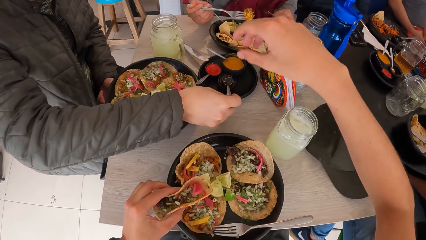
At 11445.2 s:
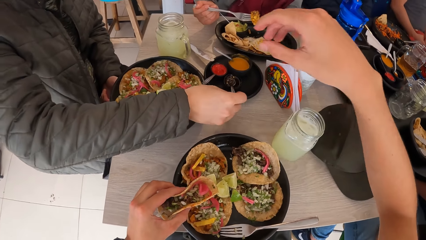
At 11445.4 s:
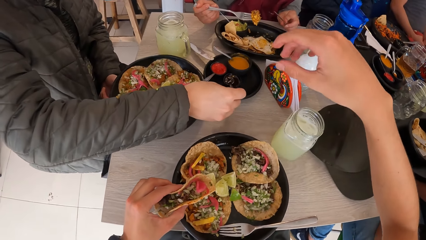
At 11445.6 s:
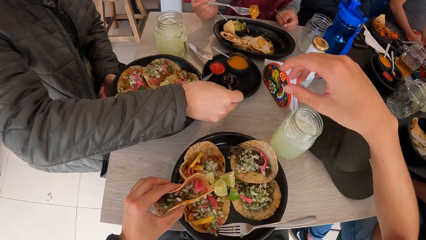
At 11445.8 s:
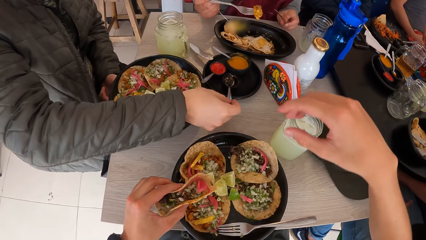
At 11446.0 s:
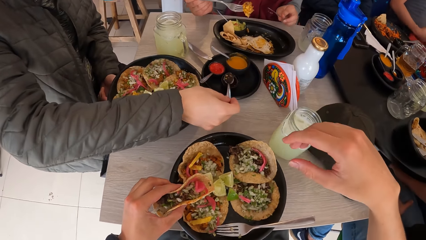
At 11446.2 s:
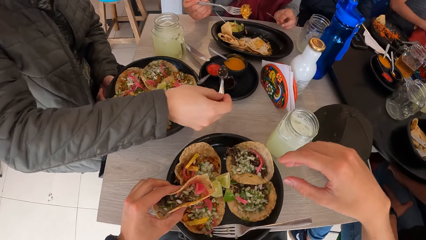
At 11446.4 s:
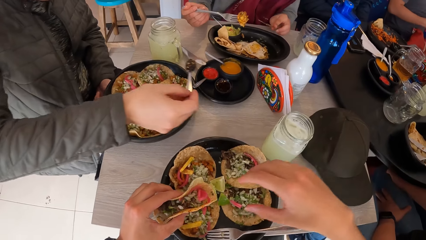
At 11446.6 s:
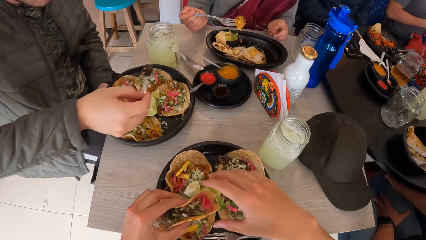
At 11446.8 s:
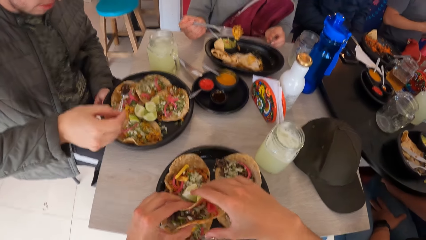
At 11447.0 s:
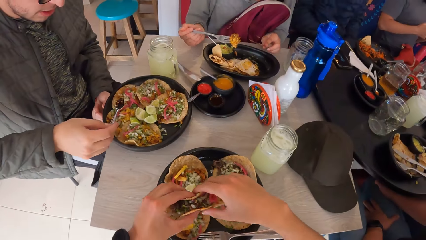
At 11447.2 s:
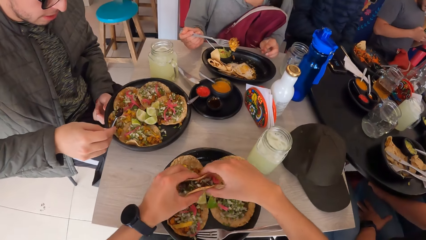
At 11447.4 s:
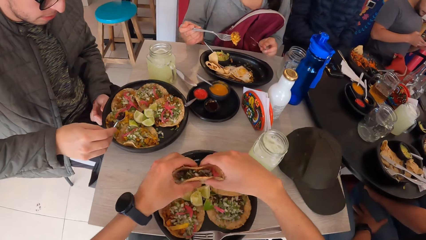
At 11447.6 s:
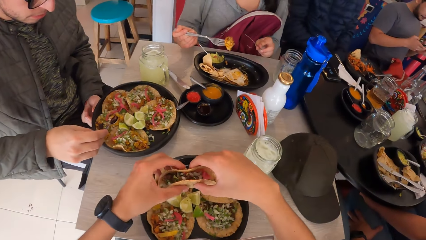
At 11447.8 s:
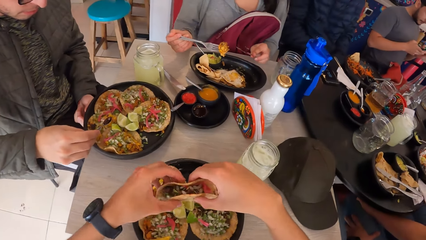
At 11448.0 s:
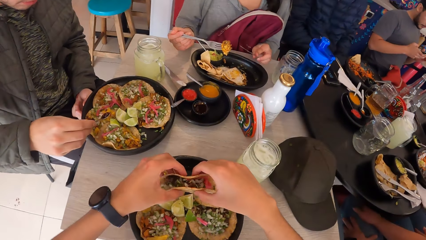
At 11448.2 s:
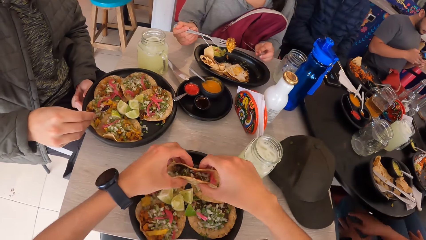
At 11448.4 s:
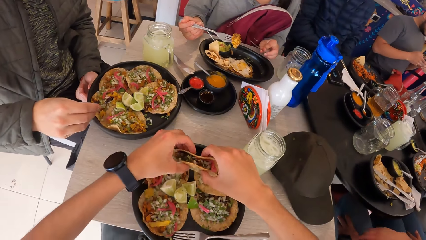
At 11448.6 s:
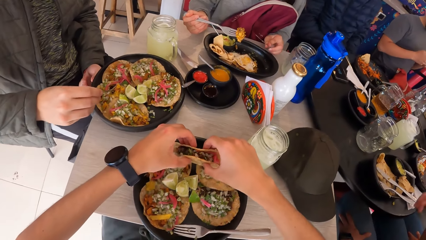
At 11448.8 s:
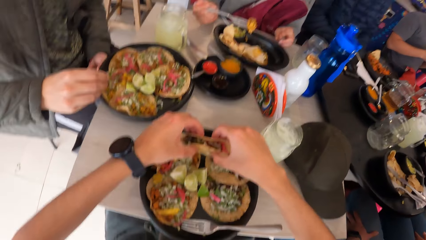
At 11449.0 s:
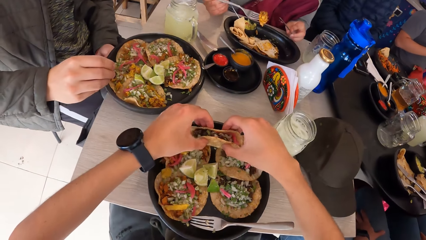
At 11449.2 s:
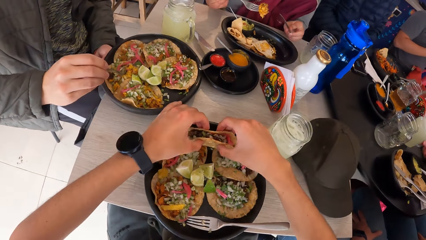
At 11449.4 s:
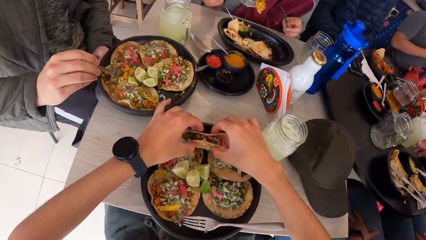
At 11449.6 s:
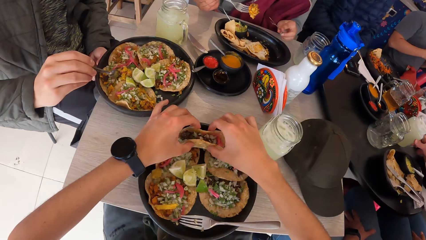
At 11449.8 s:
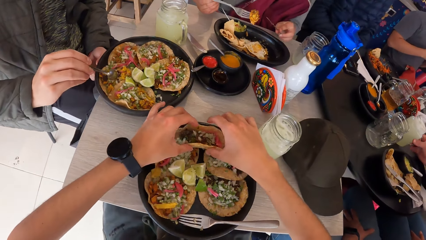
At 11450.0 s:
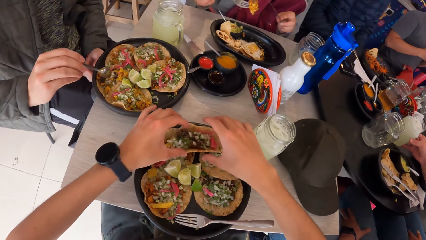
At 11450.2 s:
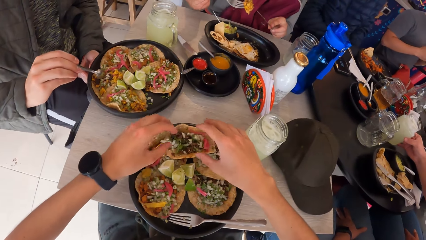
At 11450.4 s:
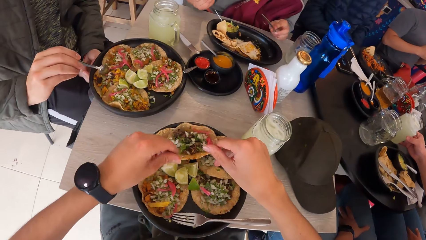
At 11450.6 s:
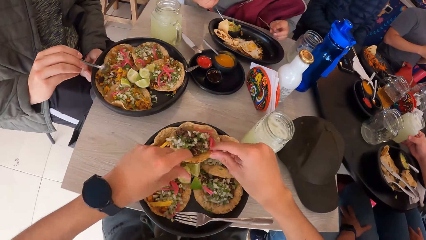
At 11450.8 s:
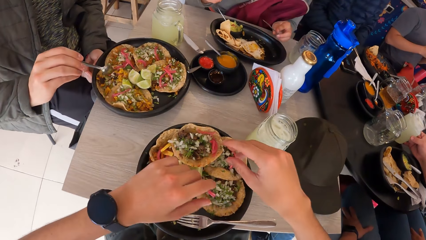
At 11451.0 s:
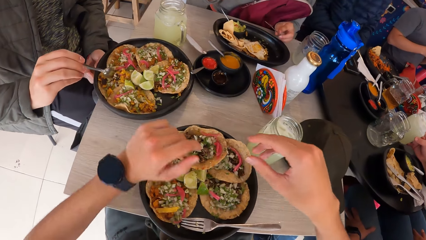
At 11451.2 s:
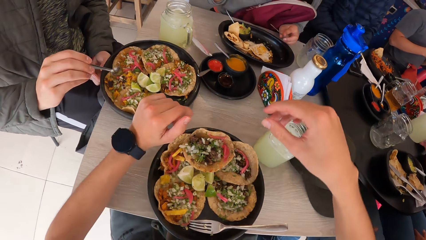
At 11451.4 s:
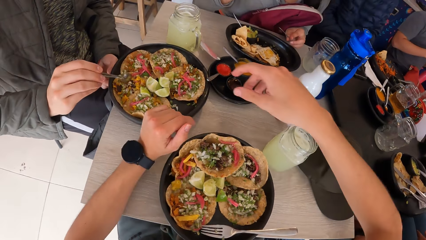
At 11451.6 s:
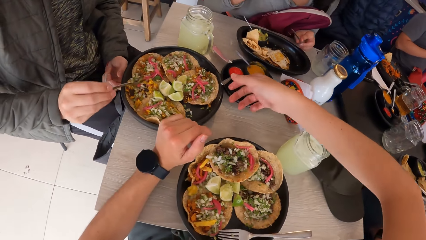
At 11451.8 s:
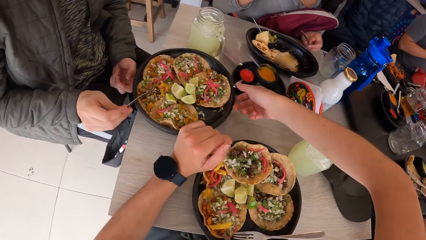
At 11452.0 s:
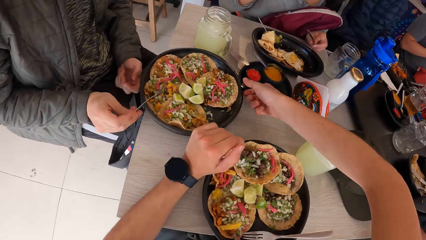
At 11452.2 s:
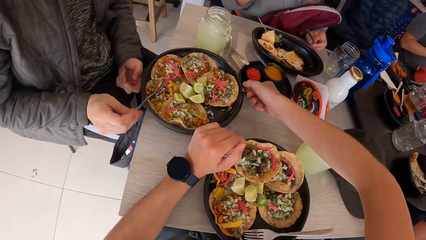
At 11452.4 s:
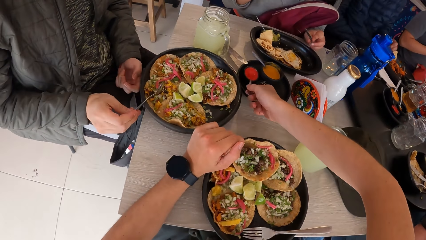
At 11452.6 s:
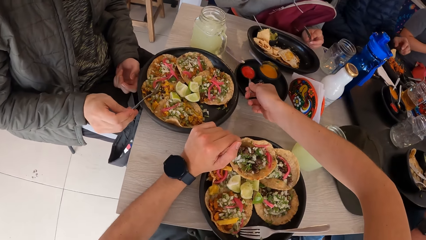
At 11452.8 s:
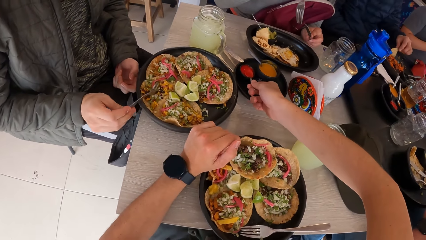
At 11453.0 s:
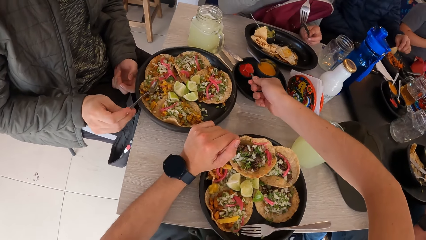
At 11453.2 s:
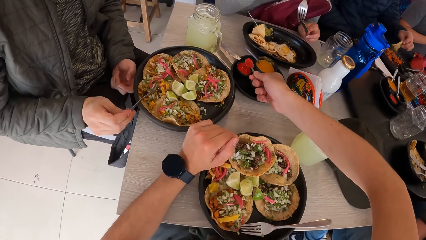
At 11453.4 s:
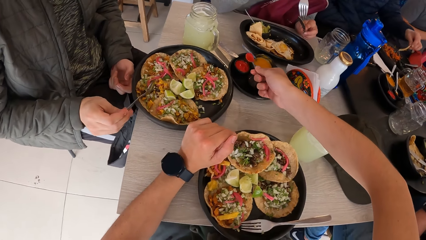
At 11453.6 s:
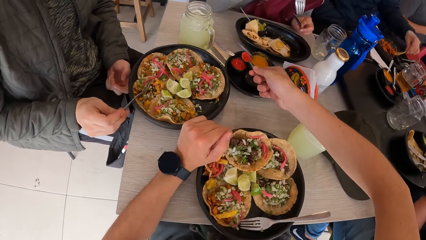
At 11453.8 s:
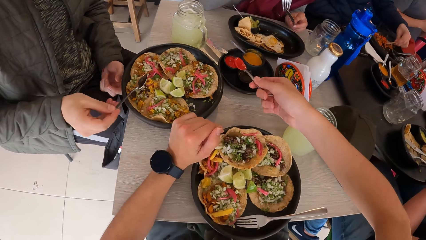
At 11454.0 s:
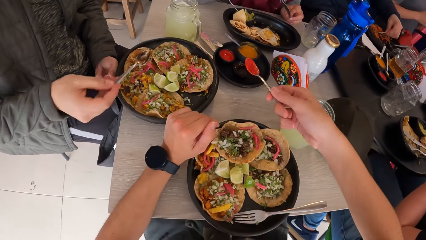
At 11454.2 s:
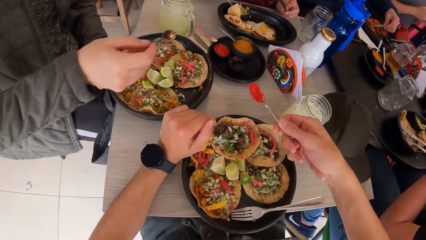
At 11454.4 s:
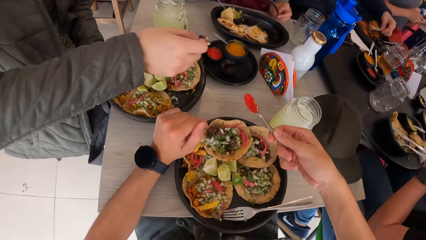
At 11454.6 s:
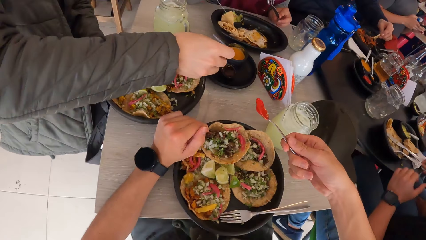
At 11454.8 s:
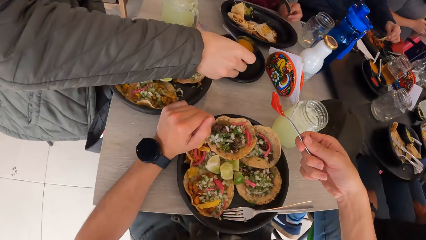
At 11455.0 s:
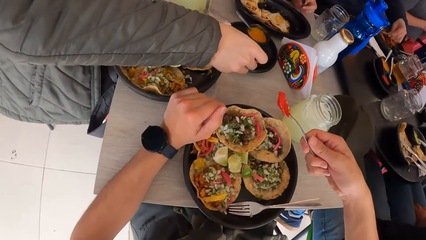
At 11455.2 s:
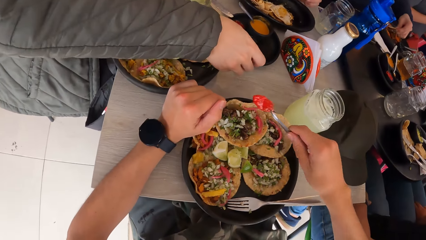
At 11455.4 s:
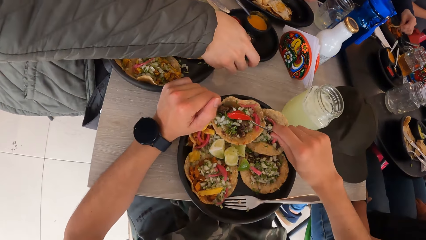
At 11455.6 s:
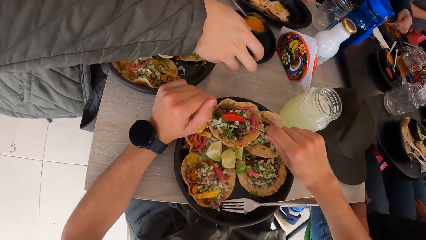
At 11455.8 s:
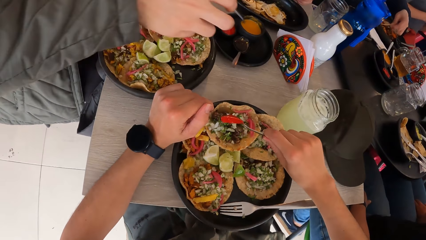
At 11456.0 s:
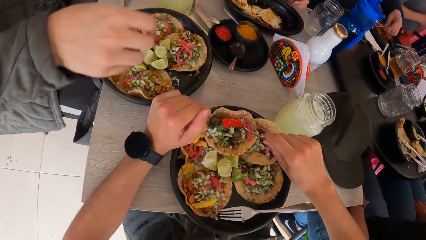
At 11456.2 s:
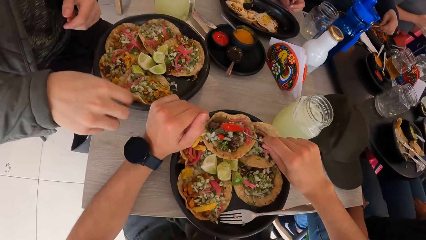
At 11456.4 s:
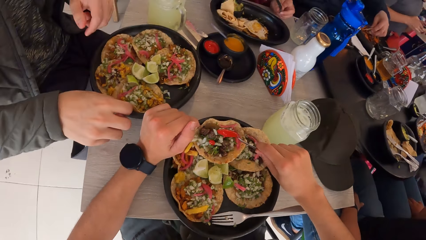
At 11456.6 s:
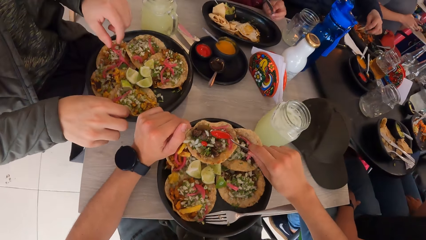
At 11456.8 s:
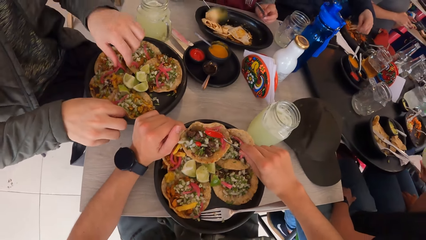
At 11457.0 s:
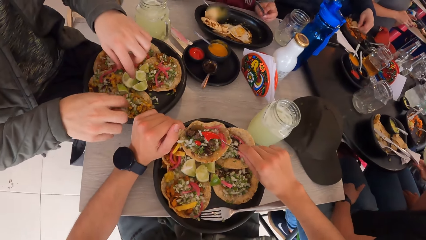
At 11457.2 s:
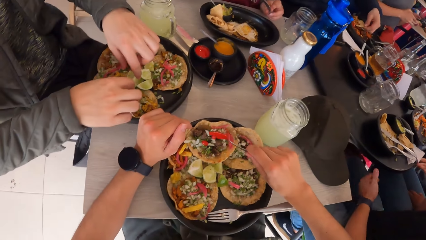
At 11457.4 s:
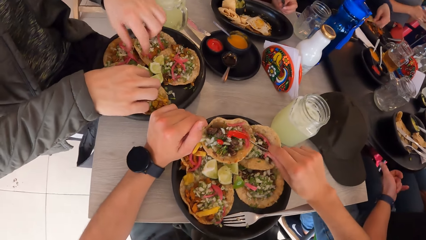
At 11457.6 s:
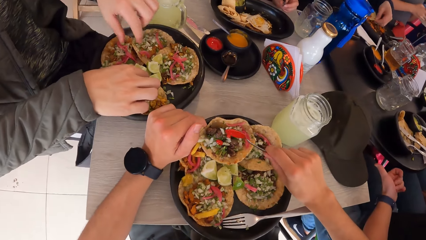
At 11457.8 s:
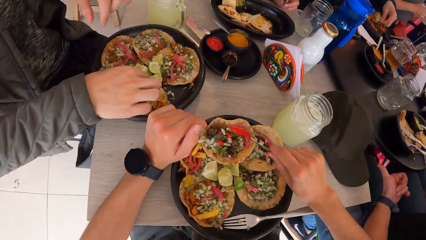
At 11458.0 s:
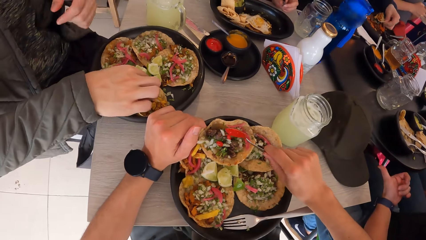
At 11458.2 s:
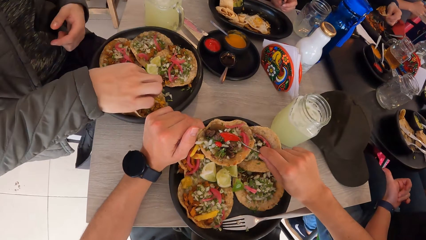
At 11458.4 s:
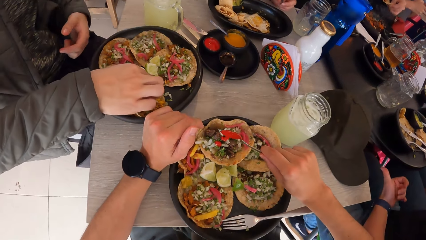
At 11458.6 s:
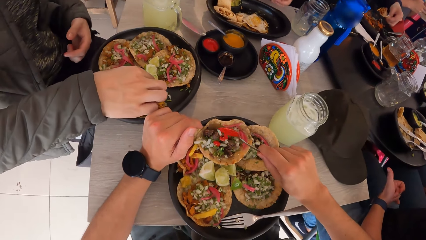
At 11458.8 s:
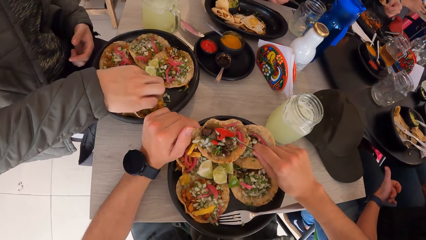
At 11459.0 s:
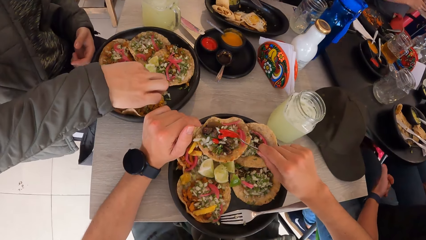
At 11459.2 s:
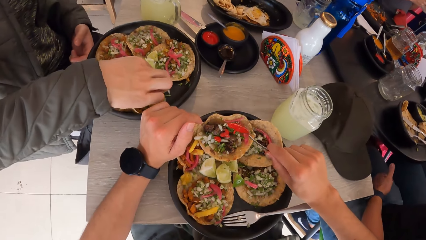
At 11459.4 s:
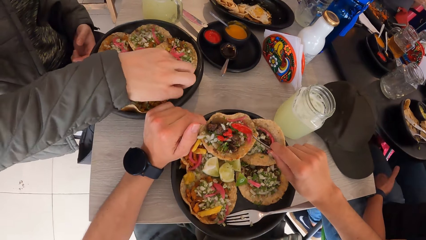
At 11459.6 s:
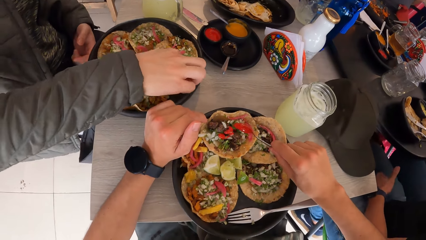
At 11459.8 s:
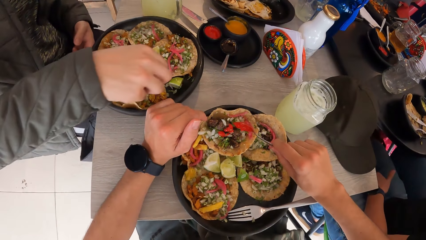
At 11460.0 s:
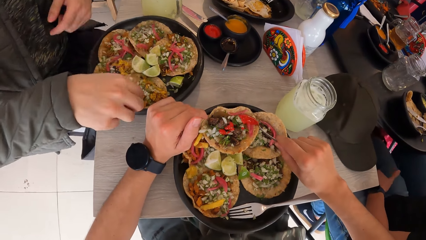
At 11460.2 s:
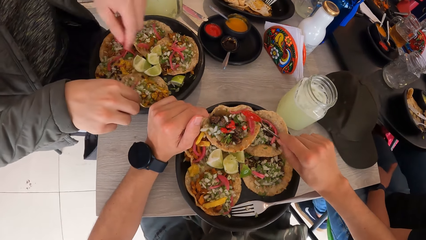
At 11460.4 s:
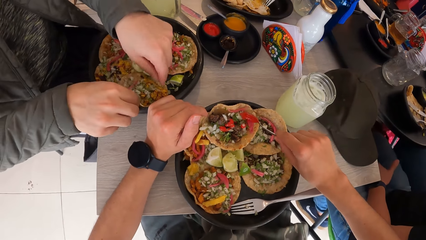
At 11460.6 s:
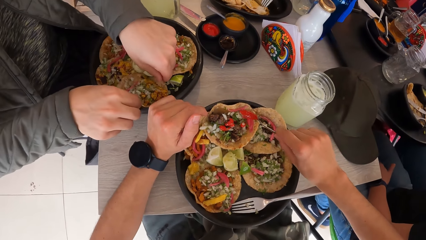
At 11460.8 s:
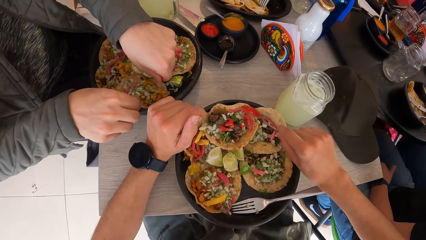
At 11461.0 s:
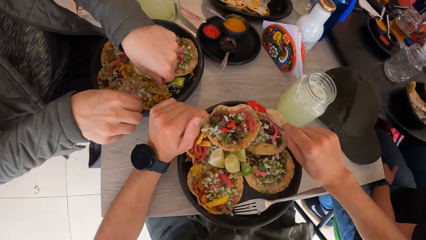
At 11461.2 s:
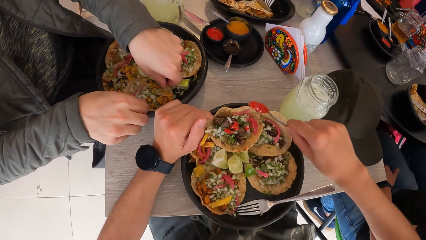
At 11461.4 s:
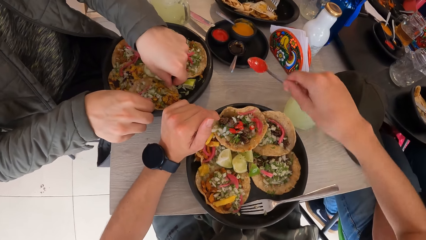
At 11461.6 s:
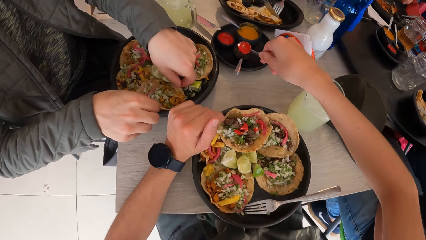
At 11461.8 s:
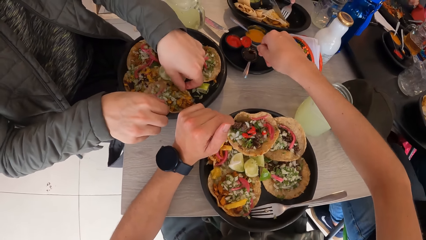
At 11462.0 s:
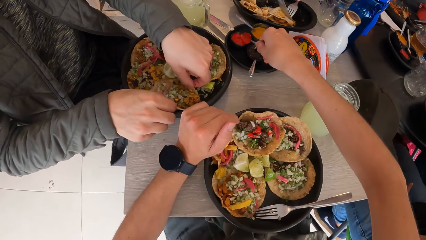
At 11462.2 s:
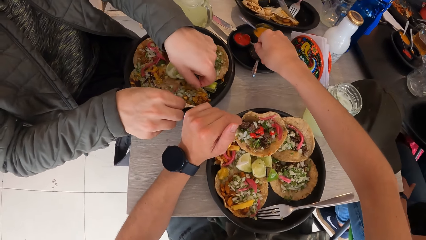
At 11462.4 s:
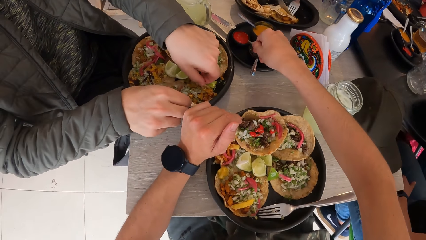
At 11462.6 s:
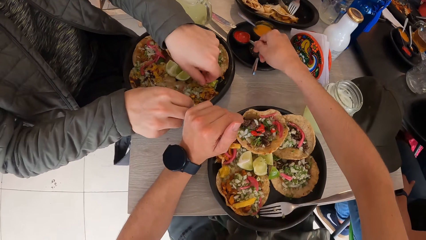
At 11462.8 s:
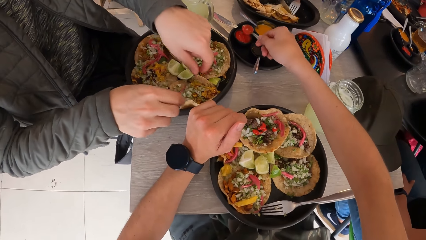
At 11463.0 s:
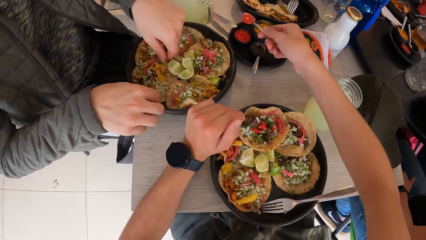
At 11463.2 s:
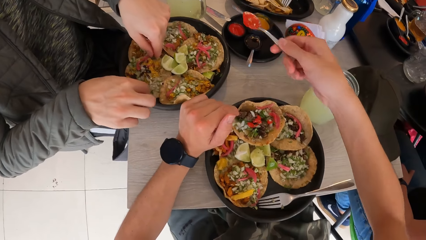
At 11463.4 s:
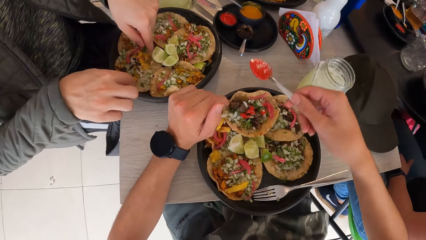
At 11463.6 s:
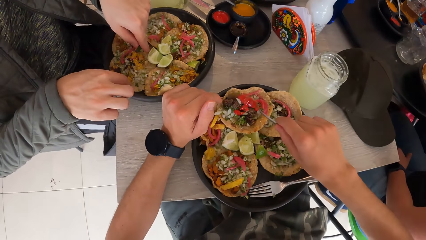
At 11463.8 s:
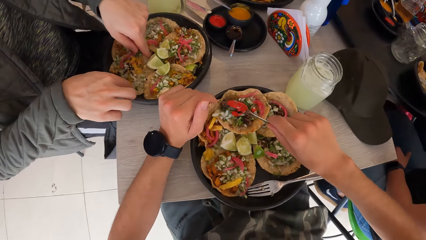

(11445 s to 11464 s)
A man scoops sauce from the bowl. He puts sauce on the taco on the plate on the table with the spoon in his right hand. The camera wearer drops the taco on the plate on the table with both hands. He places his left hand on the table. He picks the spoon. He serves sauce from the bowl on the table with the spoon in his right hand. Another man picks the taco from the plate on the table with his left hand. The first man drops the spoon in the bowl on the table with his right hand. The camera wearer puts sauce on the taco on the plate on the table with the spoon in his right hand. The first man moves a piece of lemon on the plate on the table with his right hand. The camera wearer shakes the spoon. A woman cuts the taco on the plate with the knife in her right hand. The first man moves the taco on the plate on the table with both hands. The camera wearer serves sauce from the bowl on the table with the spoon in his right hand. He puts sauce on the taco on the plate on the table with the spoon in his right hand.
